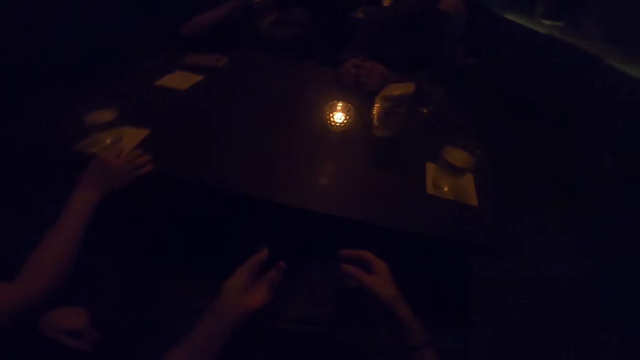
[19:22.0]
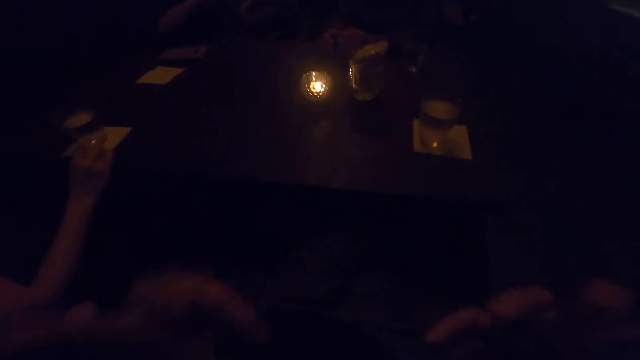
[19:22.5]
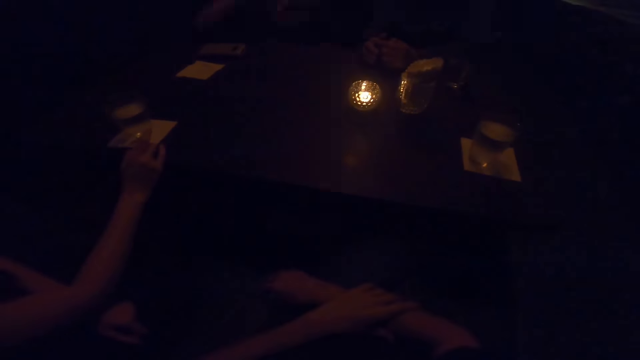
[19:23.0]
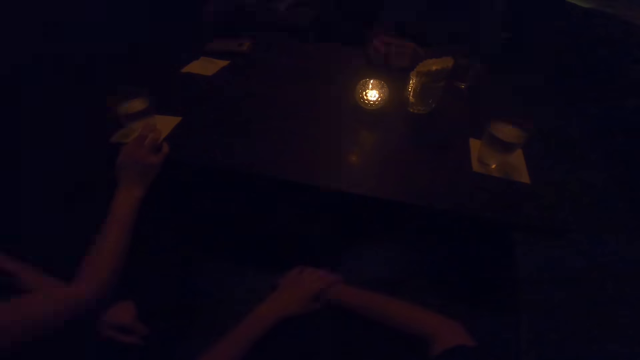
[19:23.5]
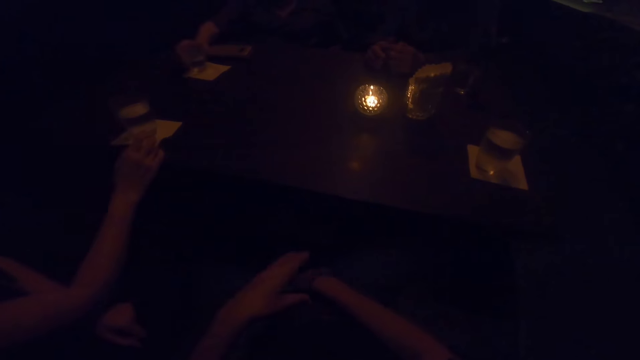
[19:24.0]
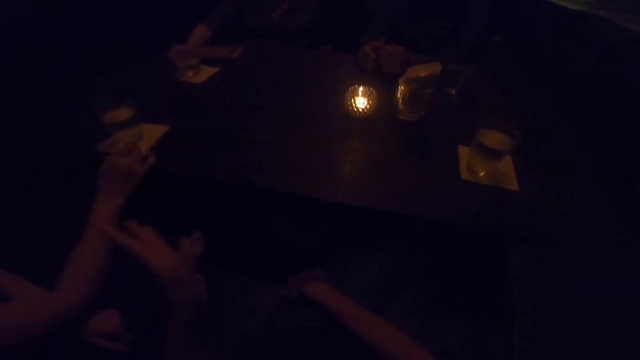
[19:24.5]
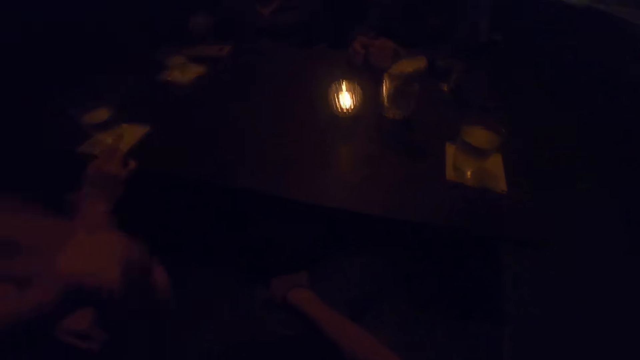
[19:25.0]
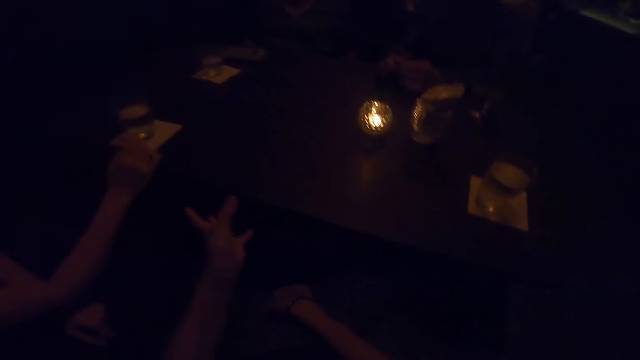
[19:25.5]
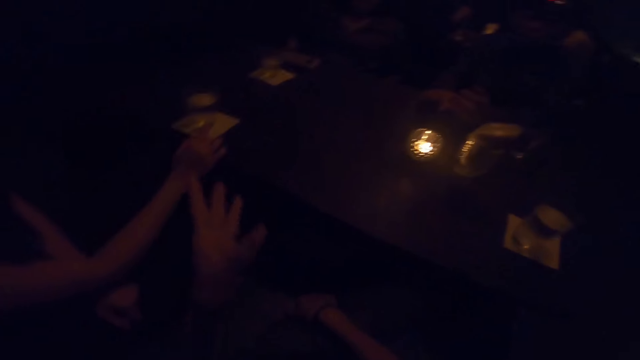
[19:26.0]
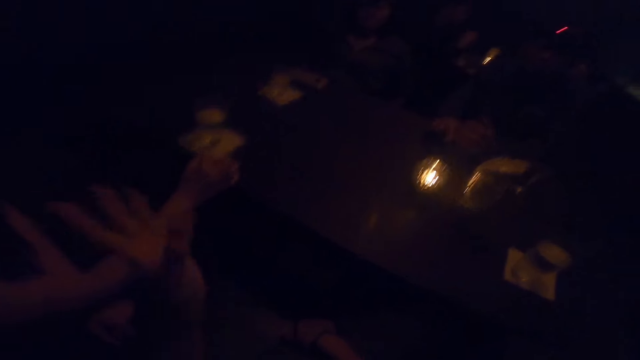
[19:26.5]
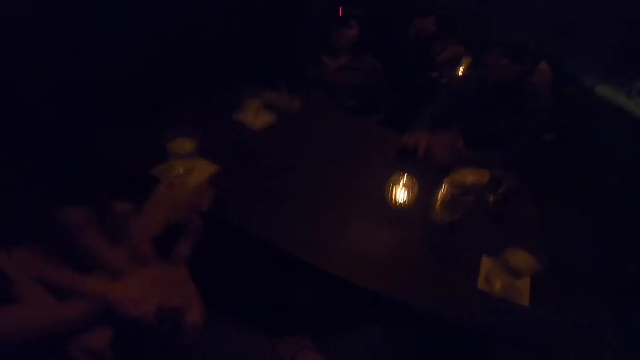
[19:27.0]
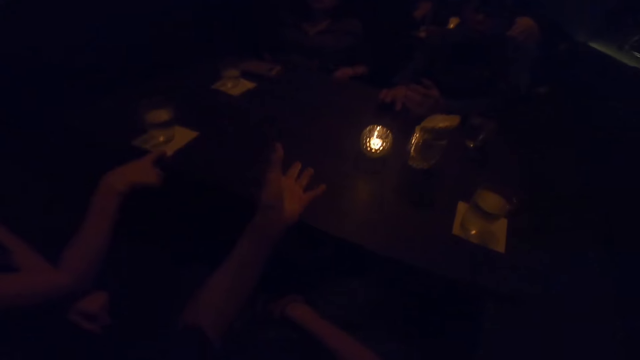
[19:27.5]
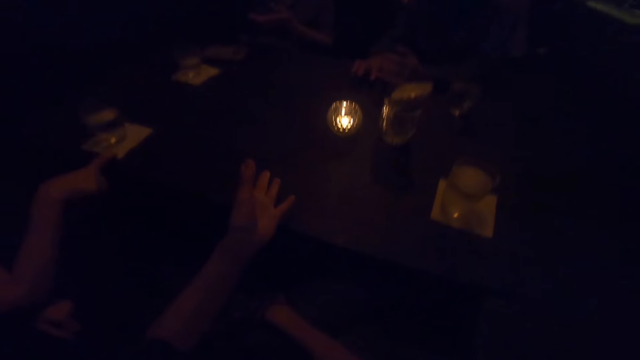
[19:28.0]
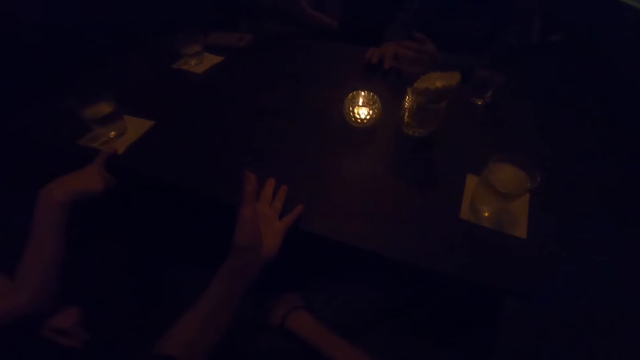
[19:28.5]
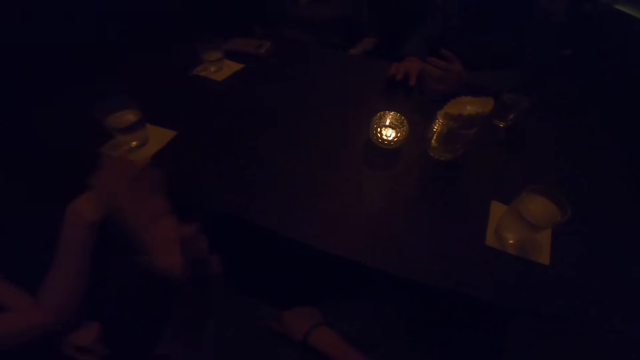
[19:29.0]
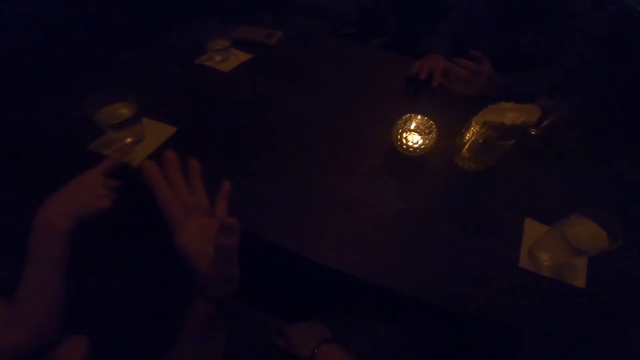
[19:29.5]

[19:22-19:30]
A woman drops the cup of water on the table with her right hand.

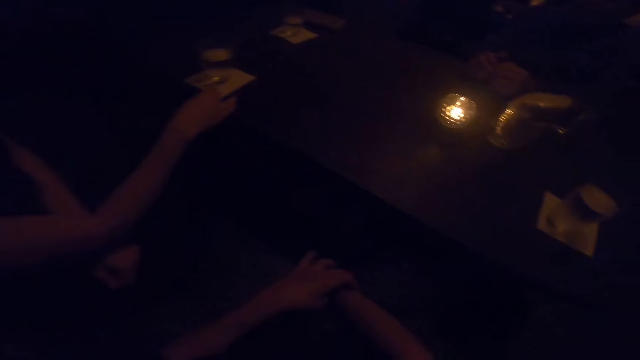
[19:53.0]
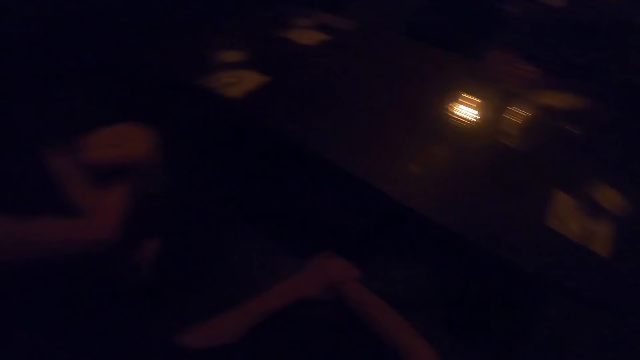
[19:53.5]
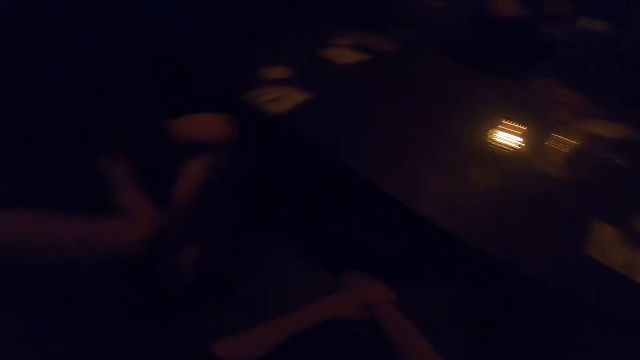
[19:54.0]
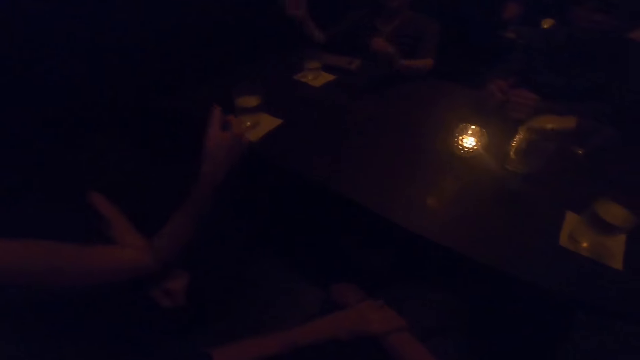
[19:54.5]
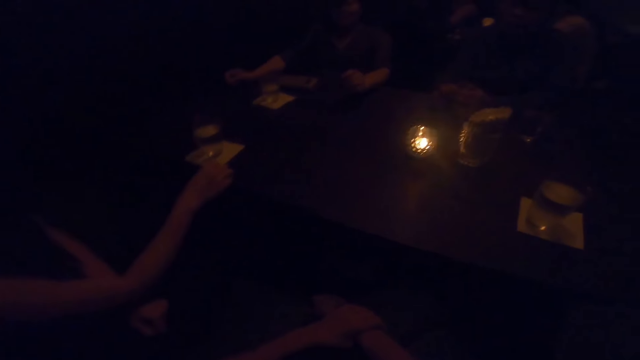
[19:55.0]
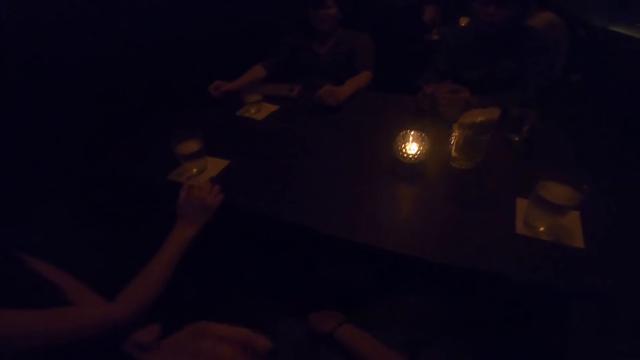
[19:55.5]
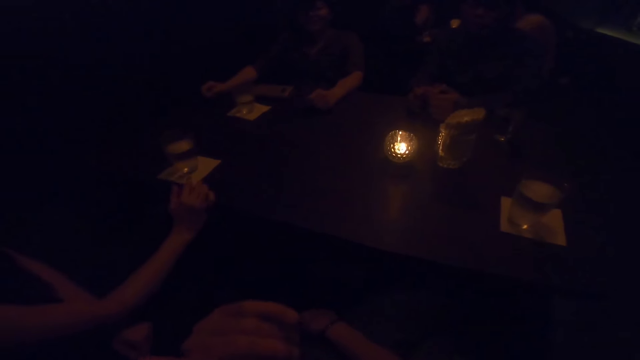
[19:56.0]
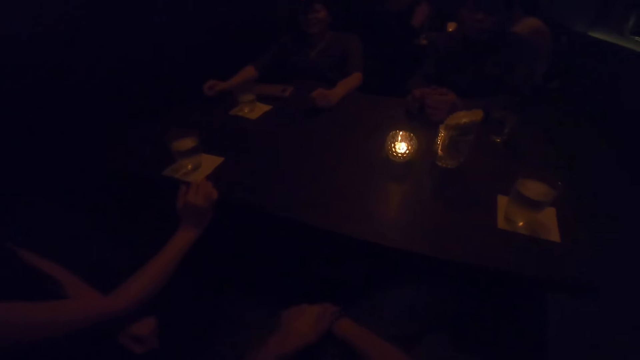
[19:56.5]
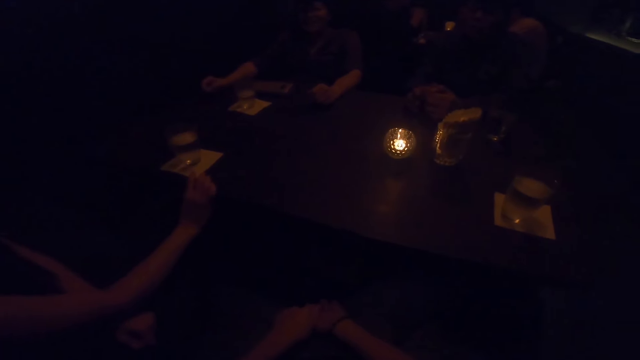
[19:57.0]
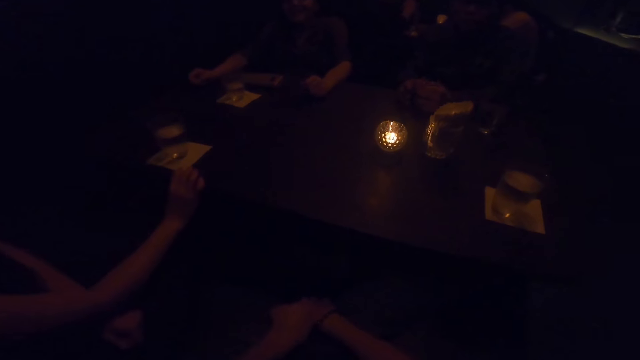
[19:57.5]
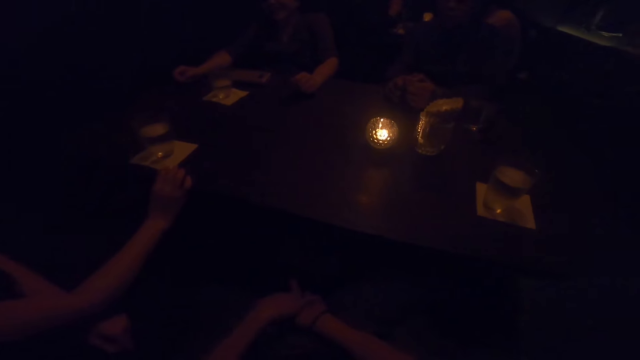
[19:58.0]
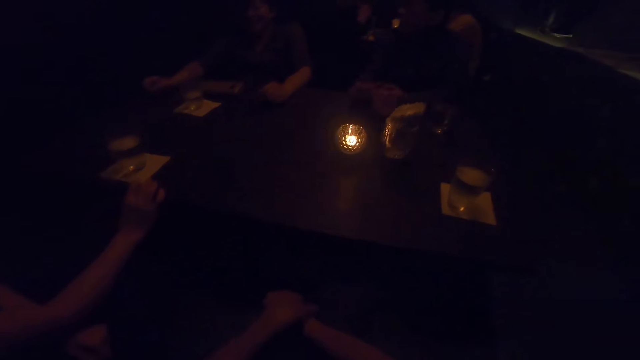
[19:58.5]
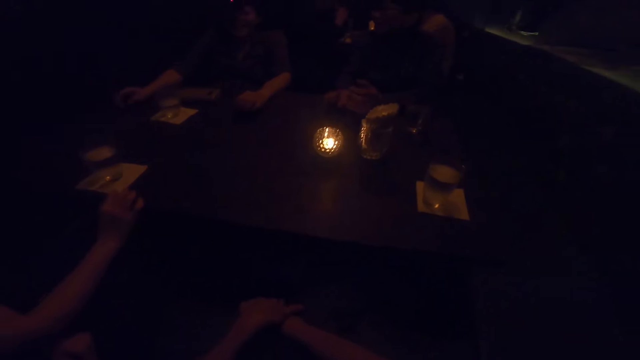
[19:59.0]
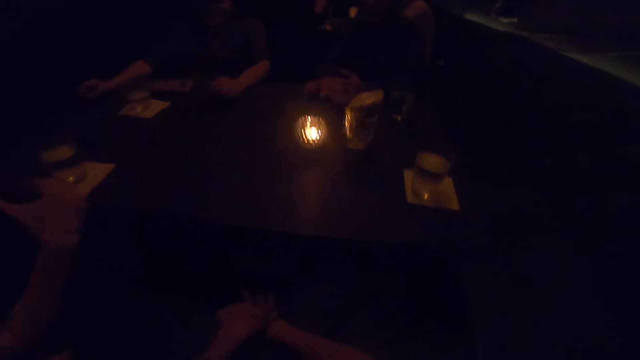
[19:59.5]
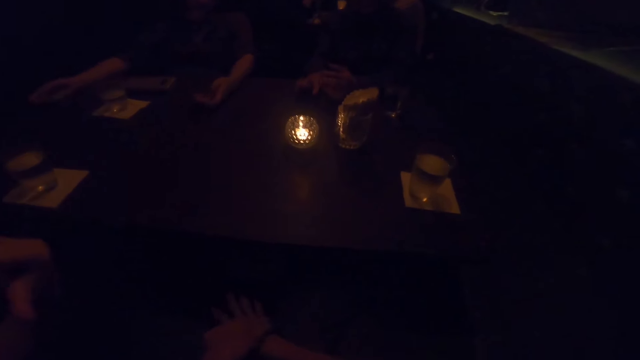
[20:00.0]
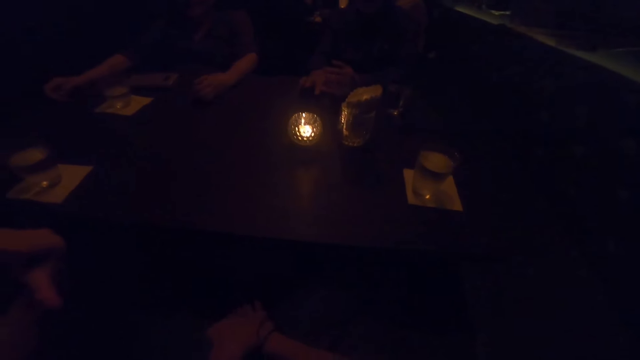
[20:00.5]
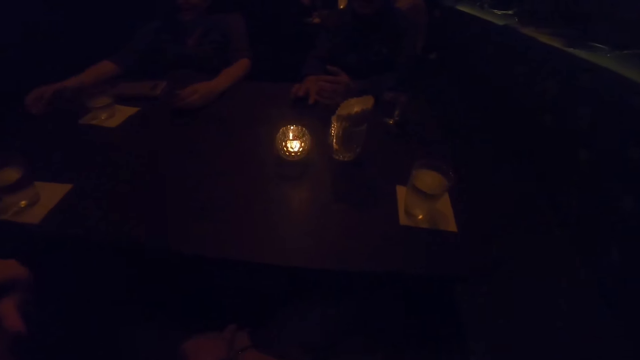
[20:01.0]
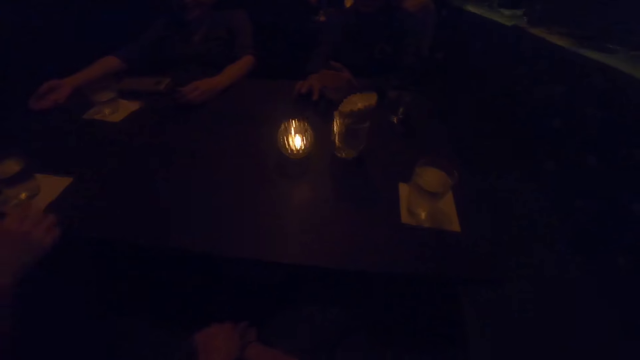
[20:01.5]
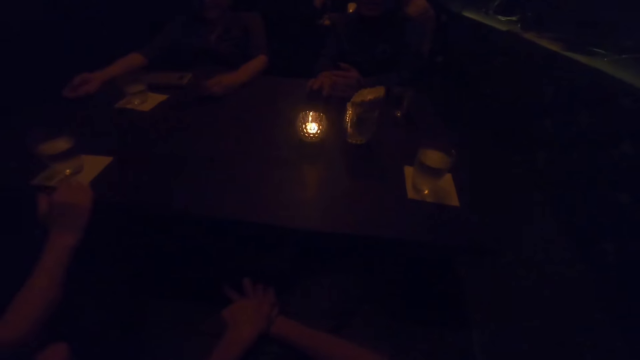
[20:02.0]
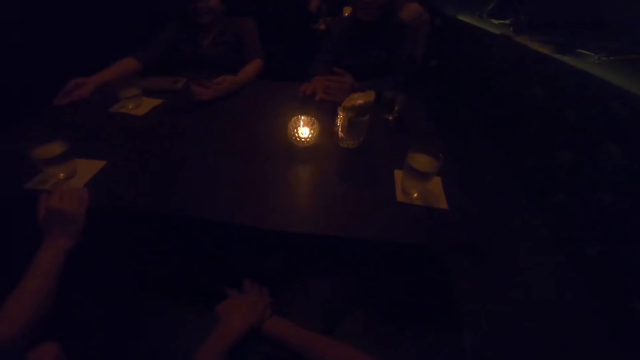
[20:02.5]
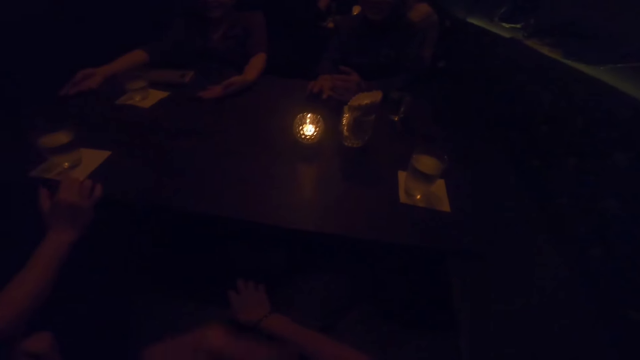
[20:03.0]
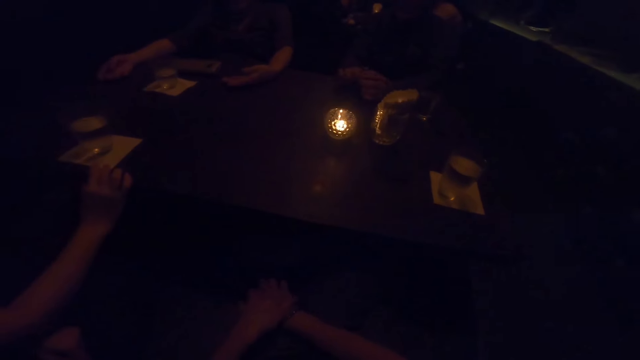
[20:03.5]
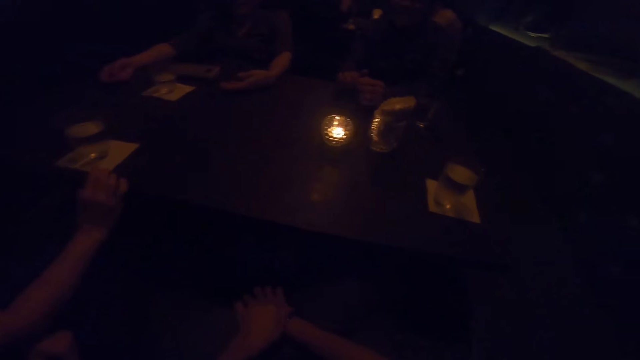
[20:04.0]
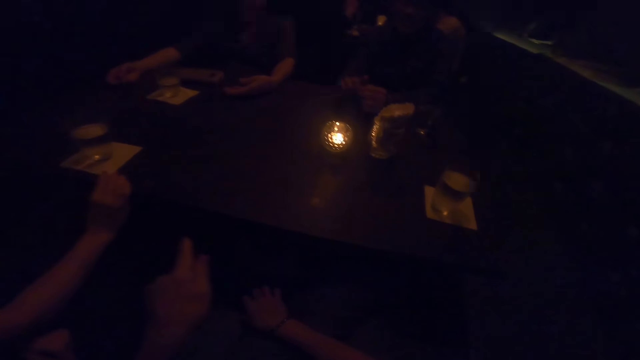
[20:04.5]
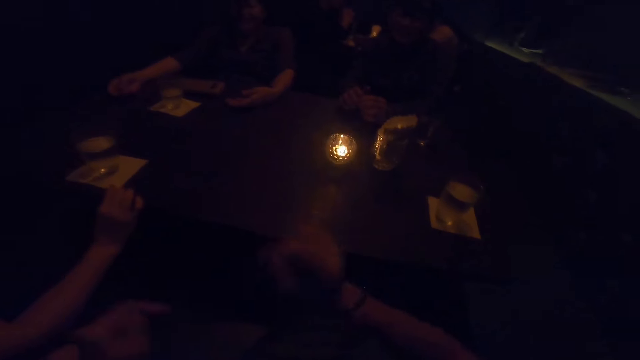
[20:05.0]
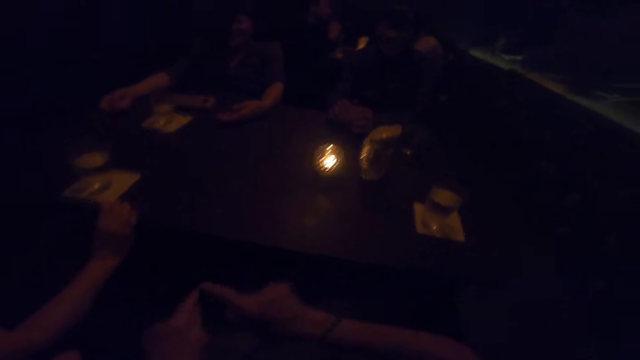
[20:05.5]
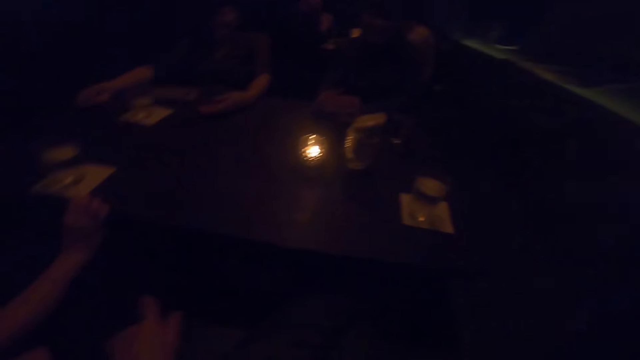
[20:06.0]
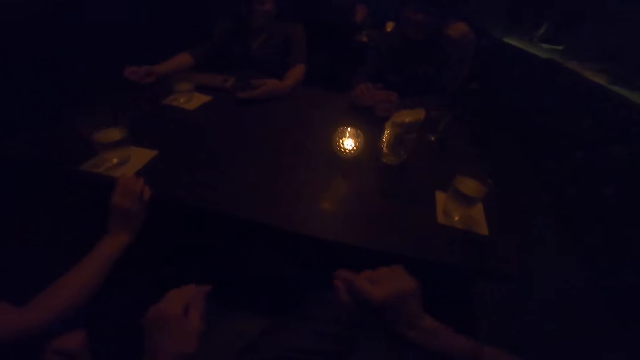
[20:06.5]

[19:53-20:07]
A woman places her hands on the table. Another woman removes her right hand from the table. The camera wearer converses with a man and two women. The other woman places her right hand on the table.
